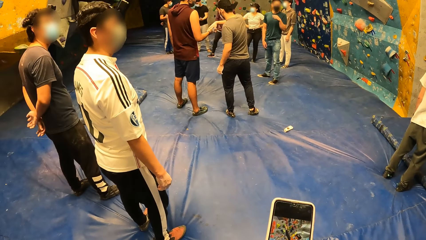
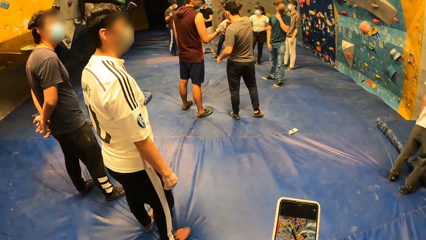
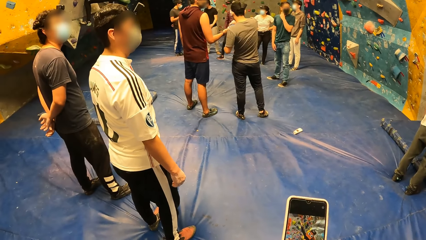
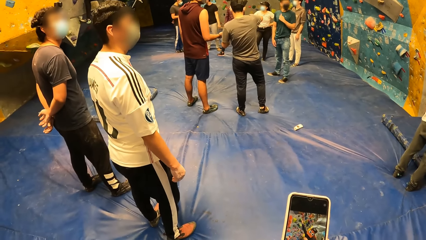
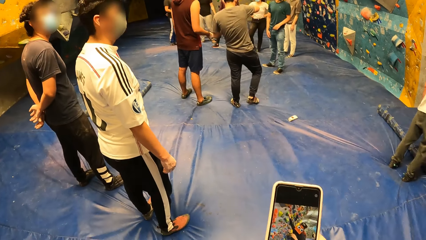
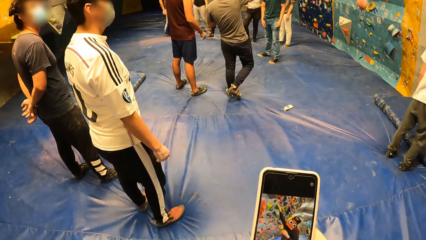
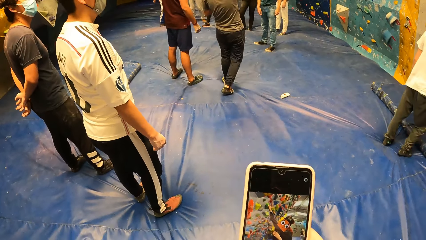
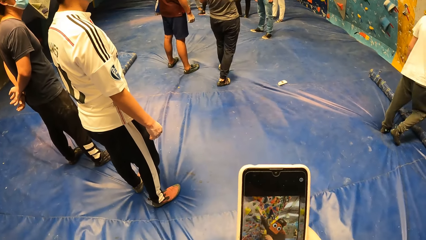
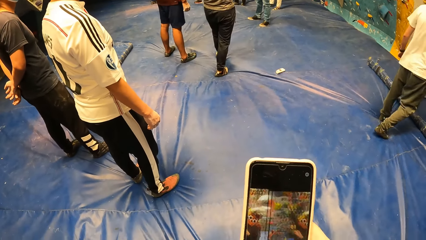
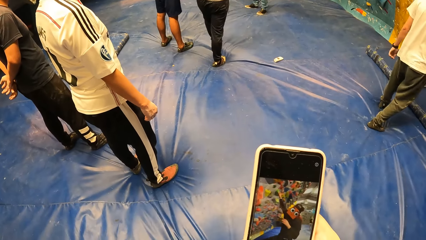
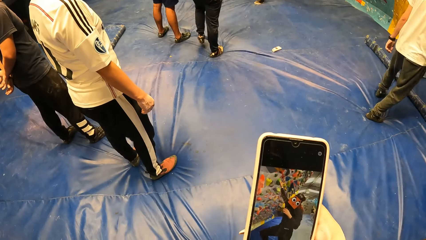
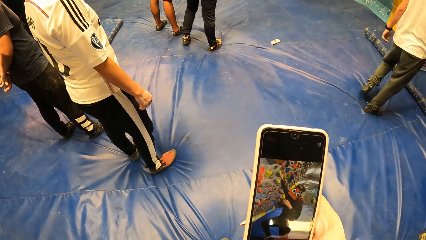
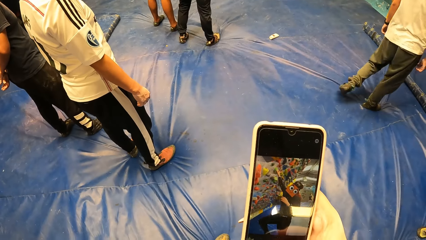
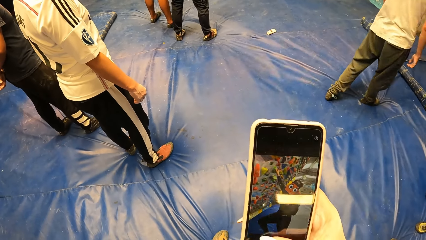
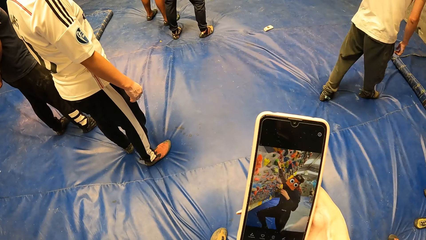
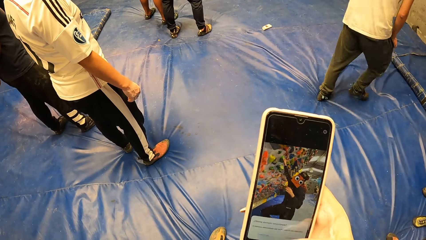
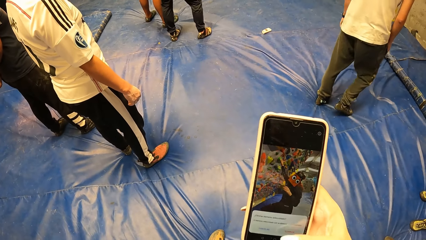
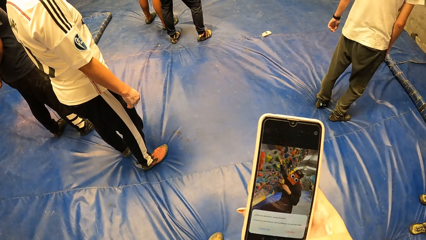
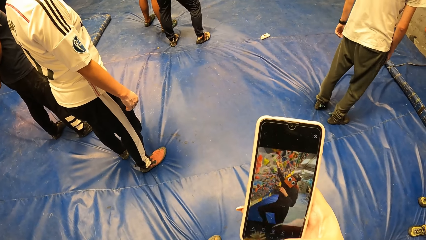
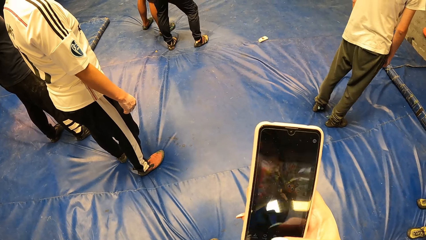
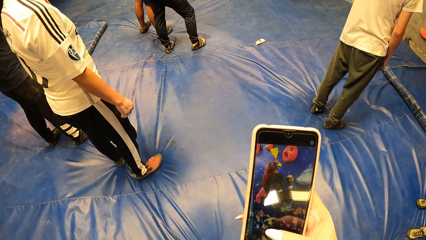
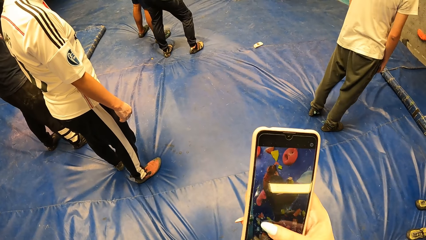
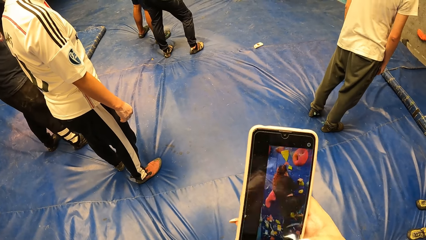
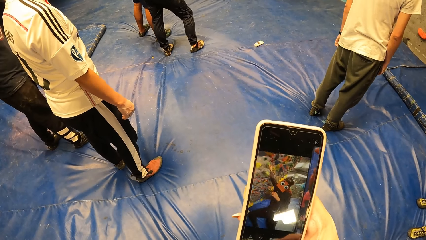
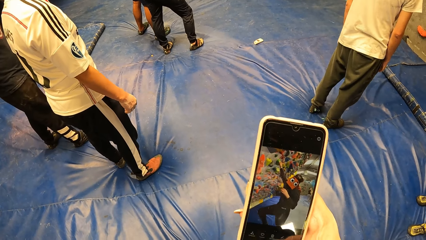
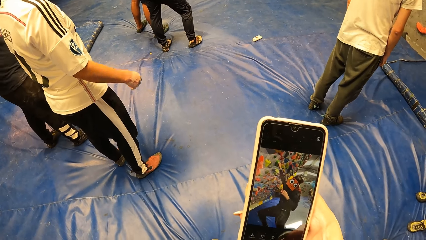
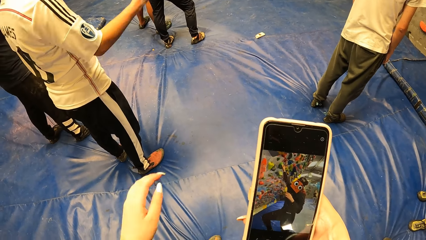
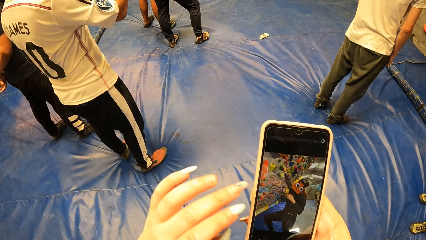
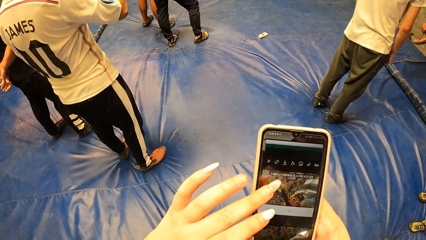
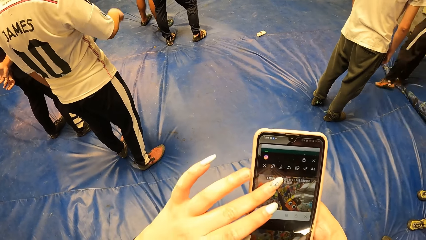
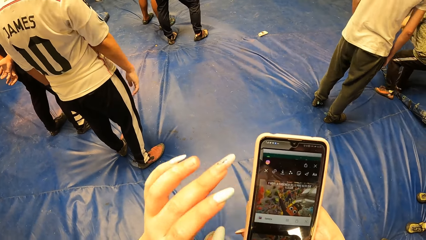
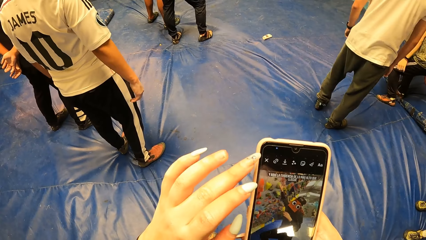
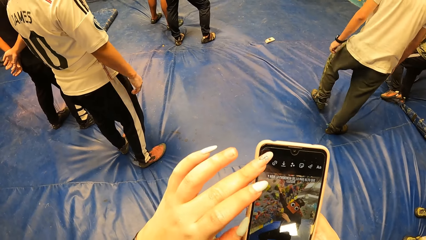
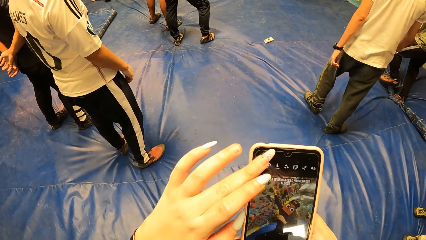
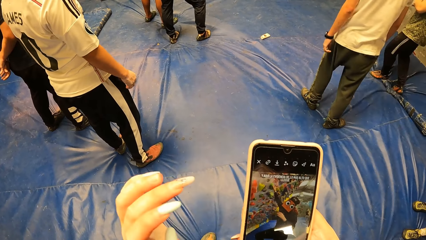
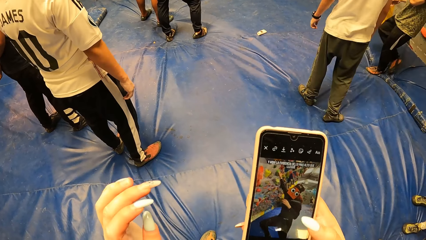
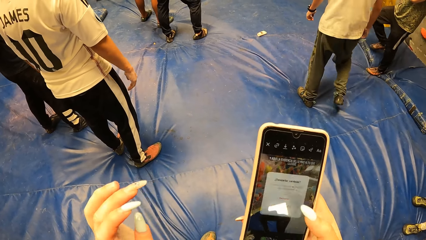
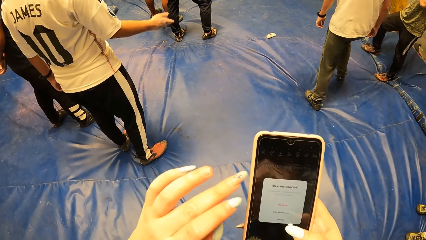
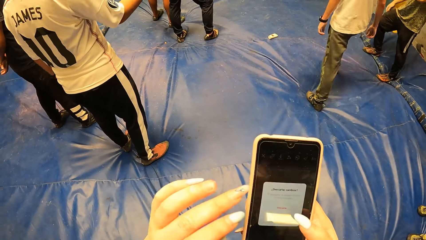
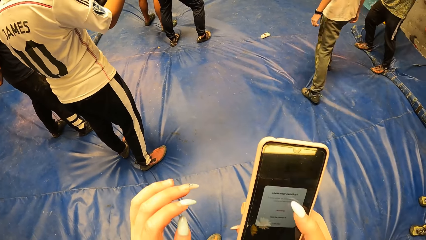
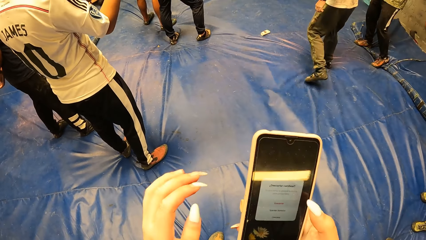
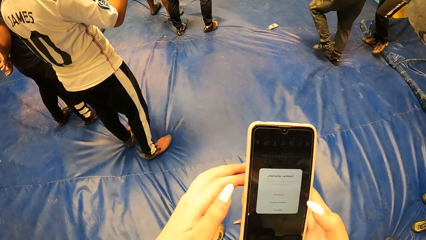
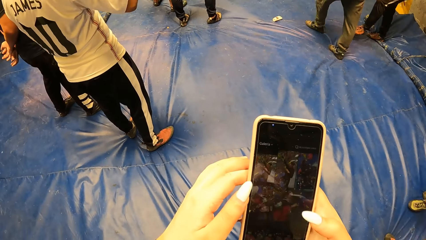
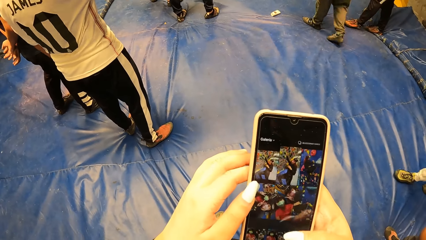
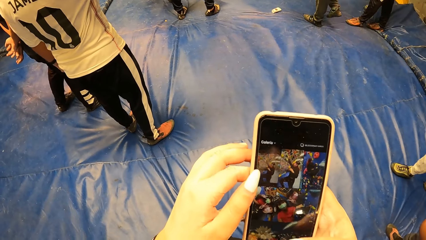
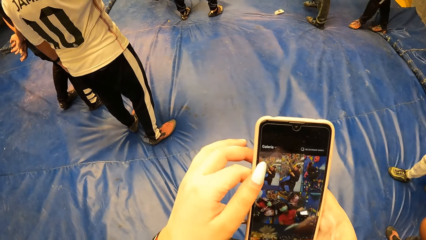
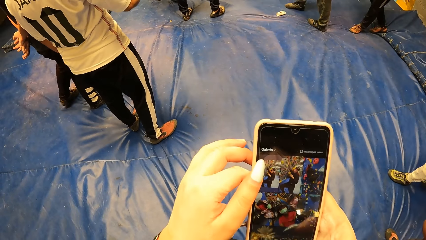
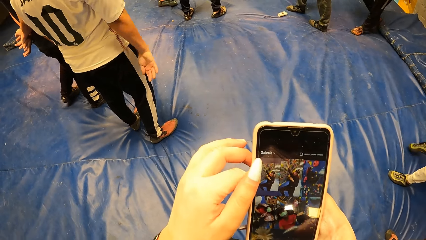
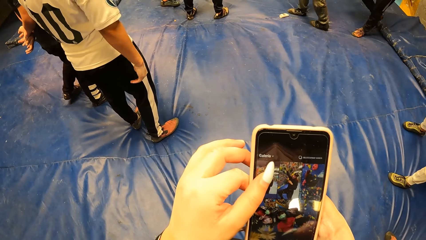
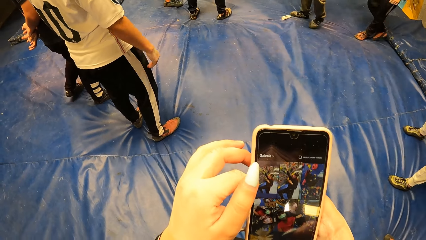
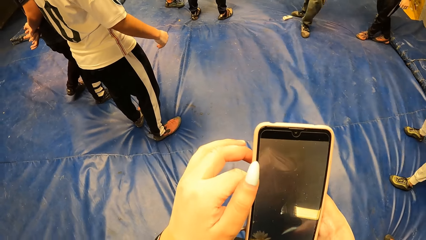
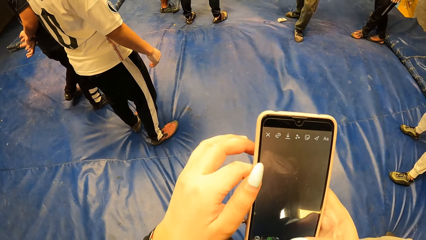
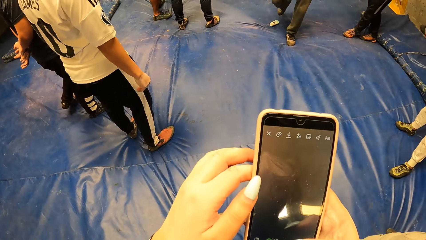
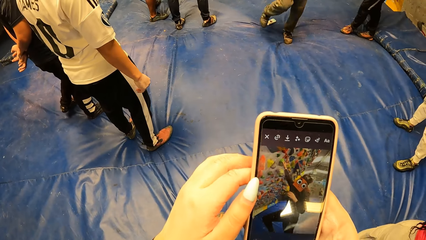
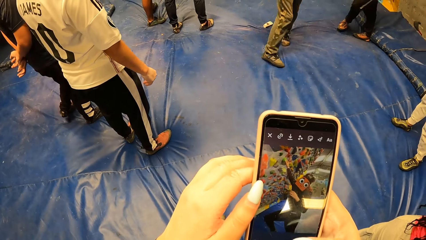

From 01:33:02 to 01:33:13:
The camera wearer scrolls the phone. They operate the phone with both hands.

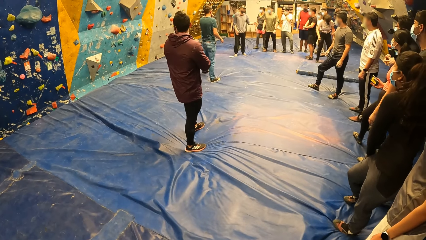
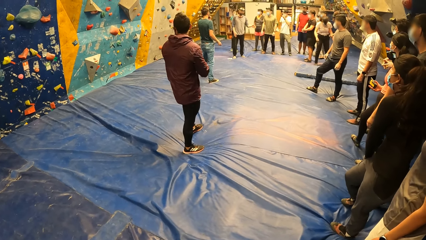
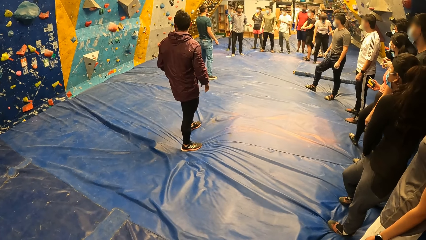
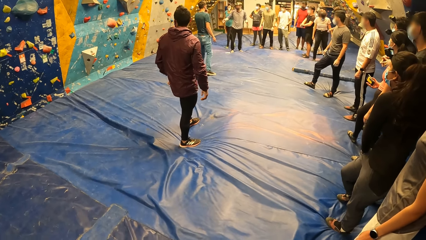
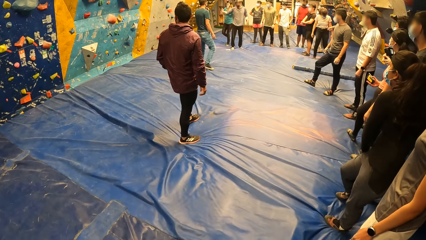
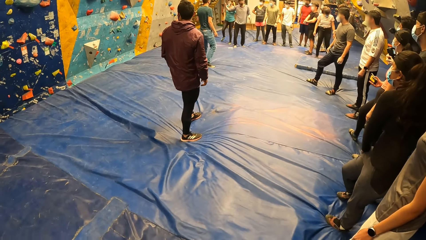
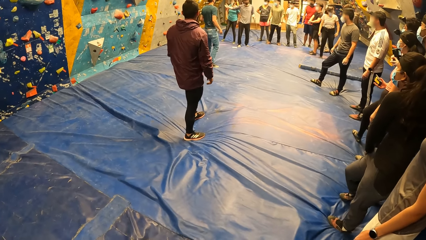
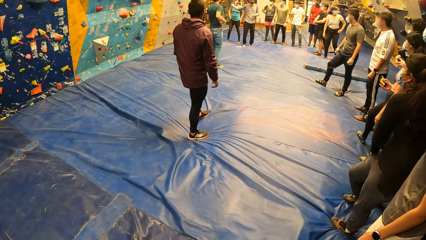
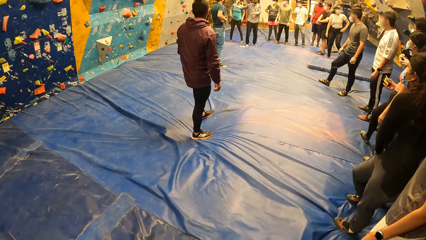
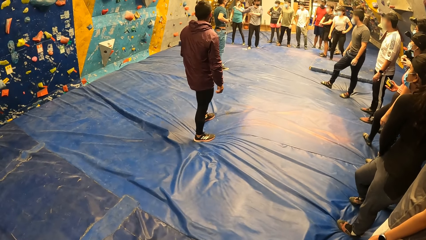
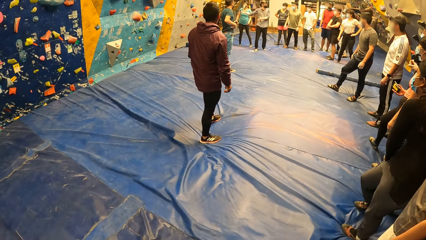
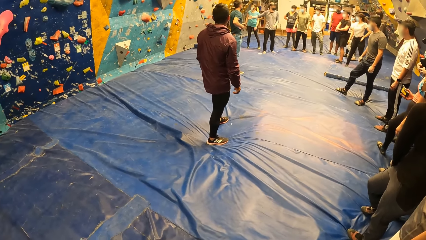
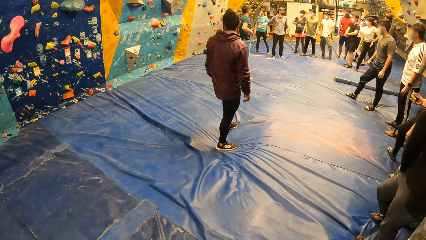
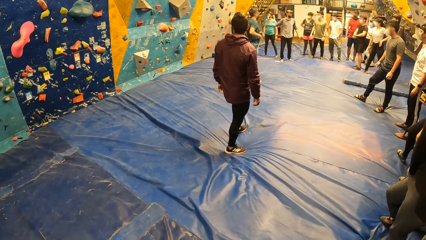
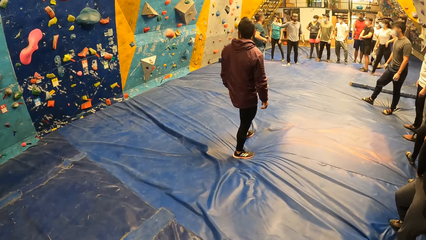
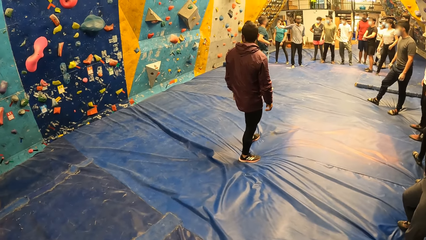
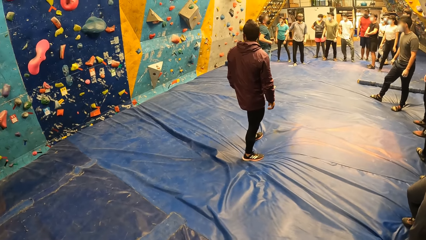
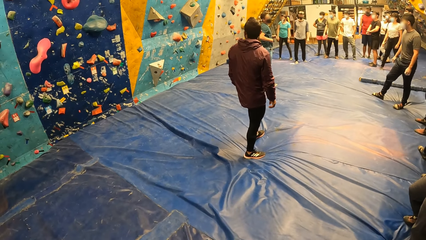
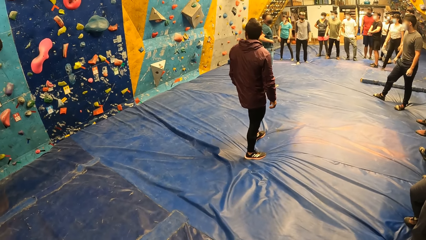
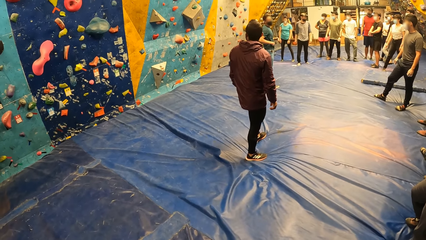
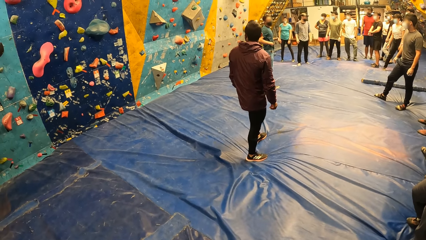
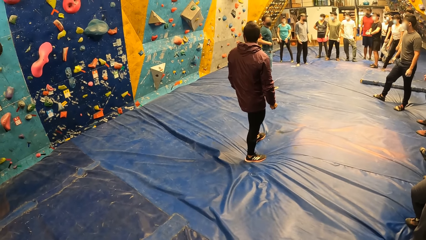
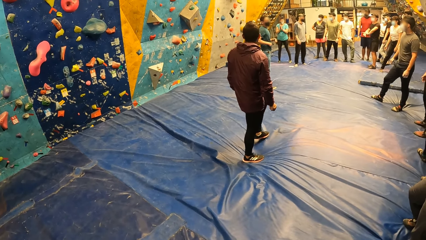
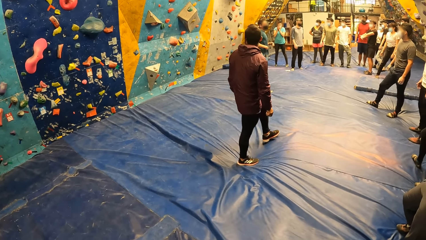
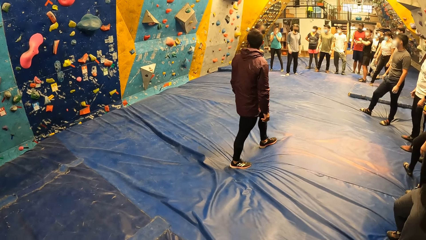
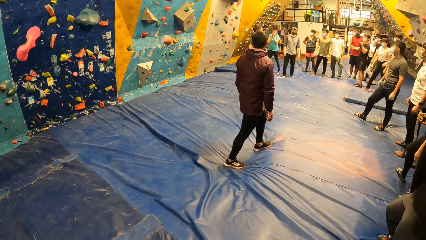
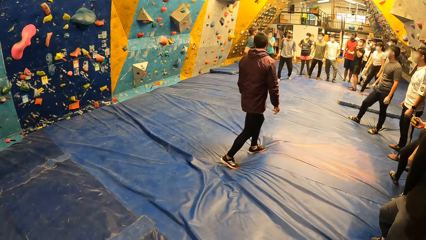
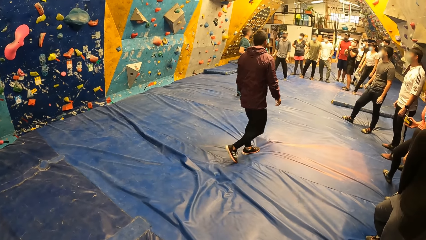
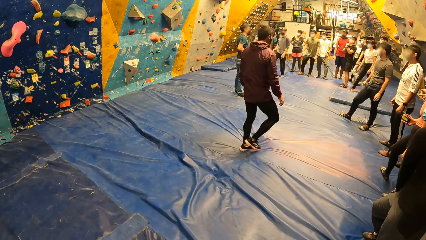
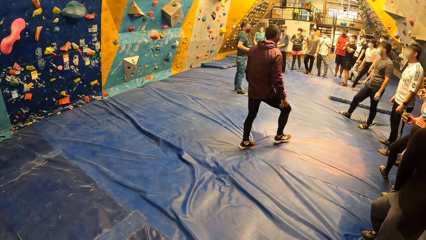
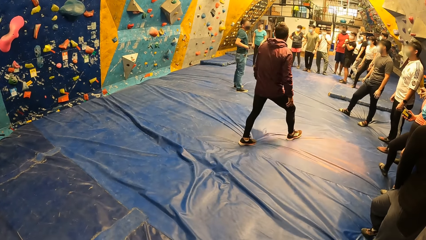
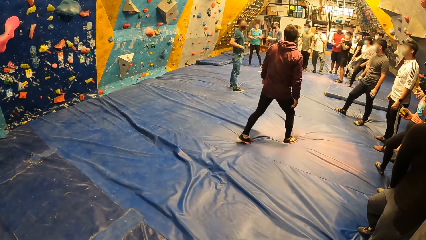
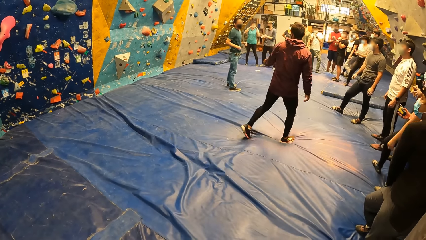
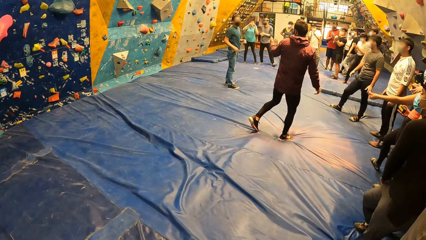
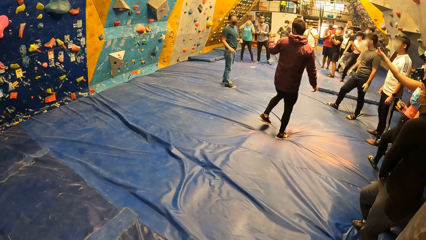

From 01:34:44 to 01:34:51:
A man points at the wall with the right hand. Another man walks in the hall.
